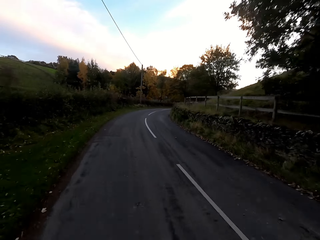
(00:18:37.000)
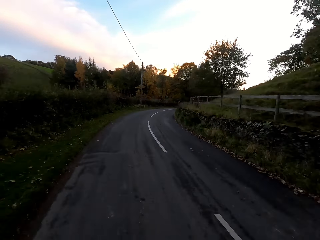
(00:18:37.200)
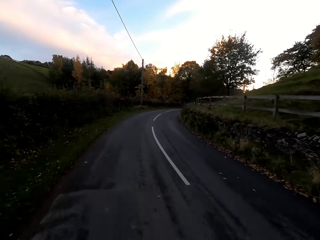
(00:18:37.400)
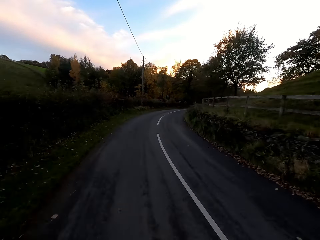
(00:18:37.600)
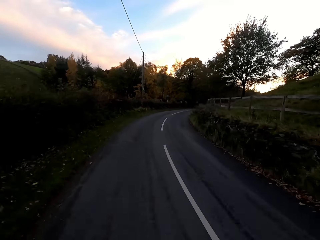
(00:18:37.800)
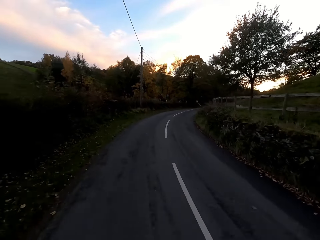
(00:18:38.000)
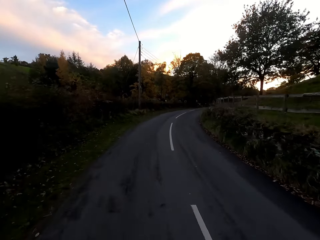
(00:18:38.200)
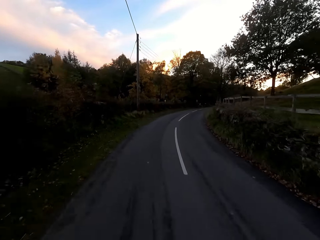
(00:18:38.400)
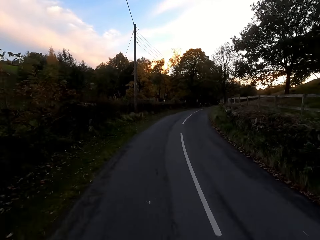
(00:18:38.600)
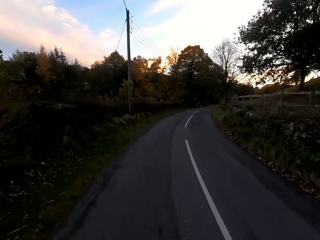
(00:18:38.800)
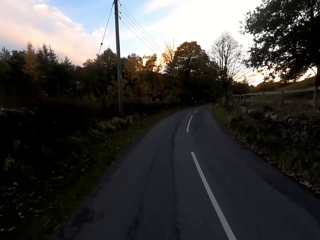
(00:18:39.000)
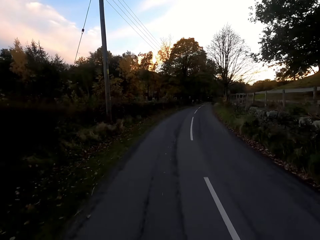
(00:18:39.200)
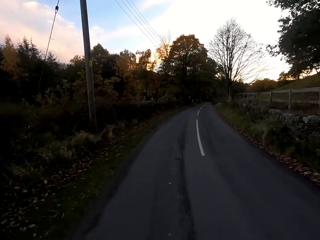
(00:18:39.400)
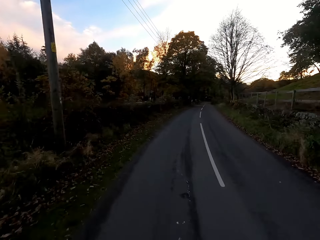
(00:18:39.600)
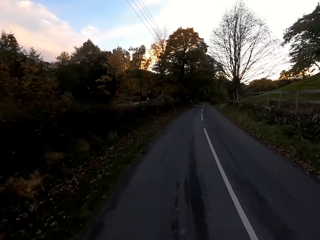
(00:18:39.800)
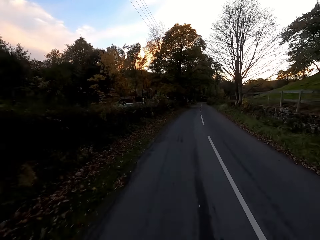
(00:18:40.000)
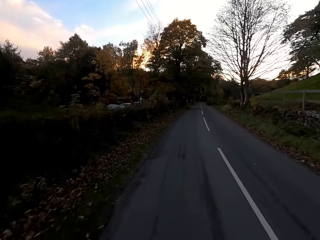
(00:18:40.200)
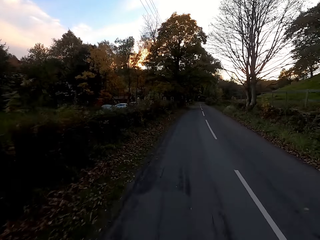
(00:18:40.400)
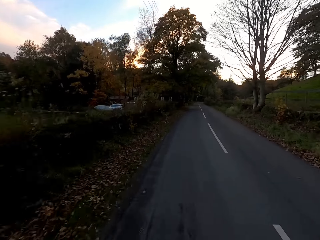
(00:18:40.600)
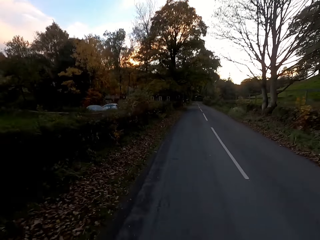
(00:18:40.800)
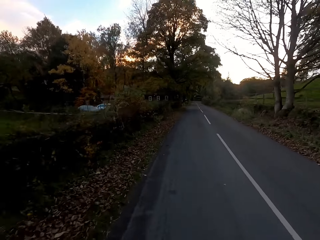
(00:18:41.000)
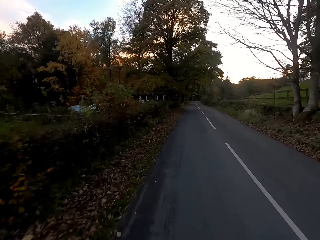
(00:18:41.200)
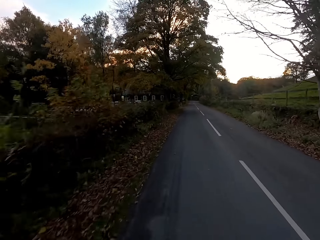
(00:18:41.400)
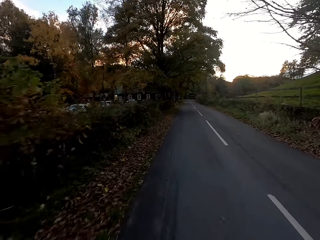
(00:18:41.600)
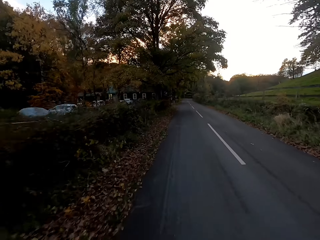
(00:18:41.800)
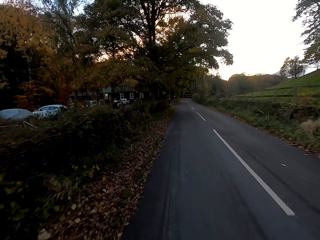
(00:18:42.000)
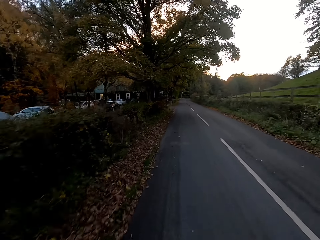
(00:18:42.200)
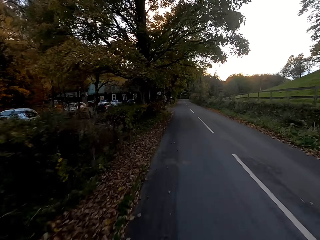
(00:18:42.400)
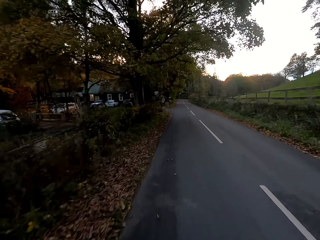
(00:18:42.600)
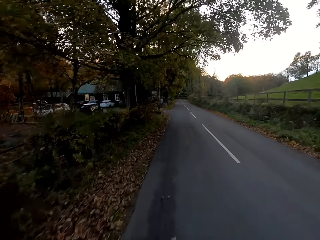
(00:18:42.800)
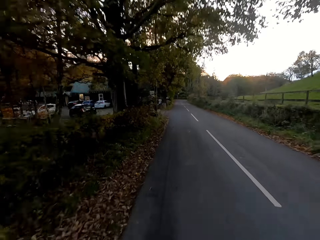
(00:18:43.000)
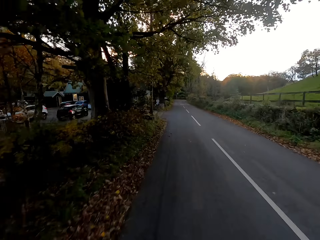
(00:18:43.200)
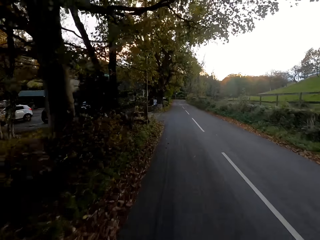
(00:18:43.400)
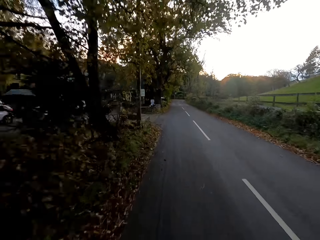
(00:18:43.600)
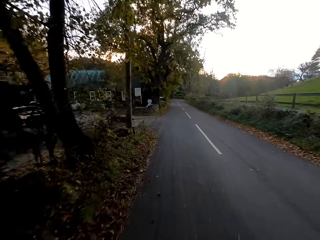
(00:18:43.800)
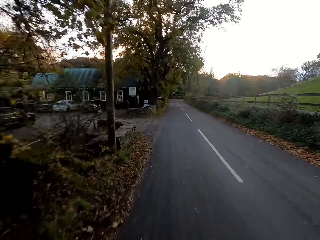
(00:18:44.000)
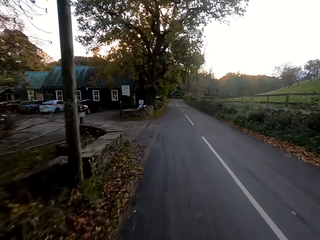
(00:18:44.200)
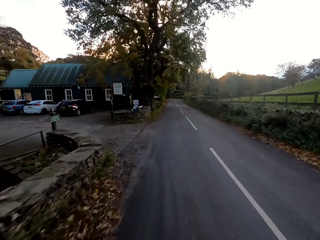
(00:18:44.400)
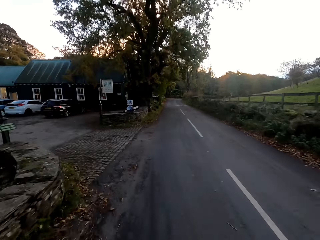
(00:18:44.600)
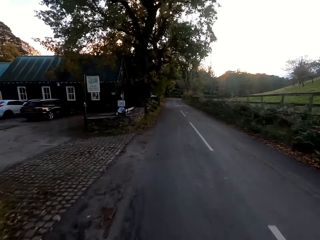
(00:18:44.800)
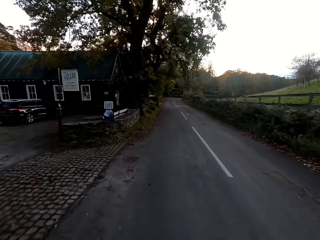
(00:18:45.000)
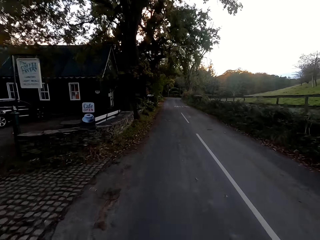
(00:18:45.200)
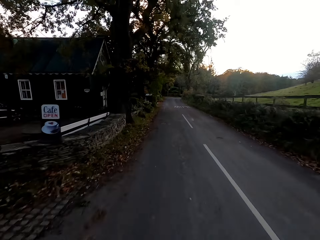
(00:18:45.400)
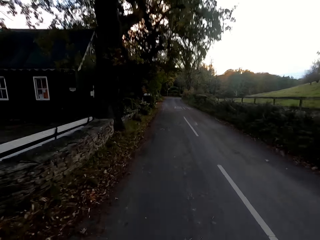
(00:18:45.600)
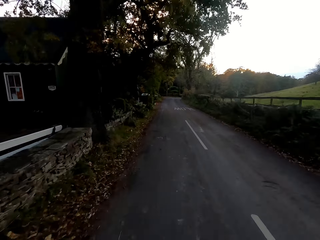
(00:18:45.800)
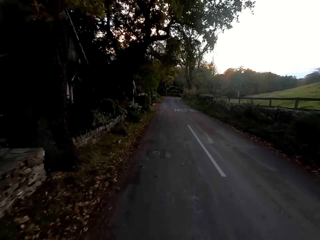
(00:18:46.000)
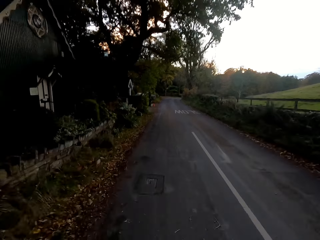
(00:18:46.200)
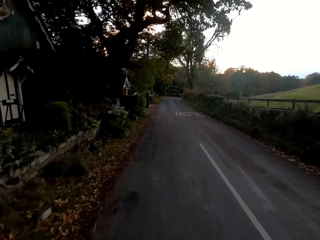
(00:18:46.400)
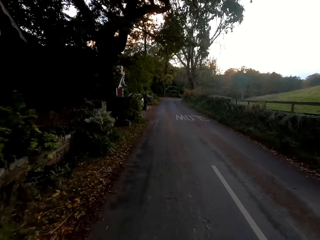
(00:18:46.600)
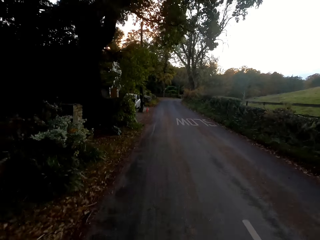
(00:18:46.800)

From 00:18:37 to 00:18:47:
The camera wearer turns the bicycle to the right at a road curve. They ride the bicycle on the road.

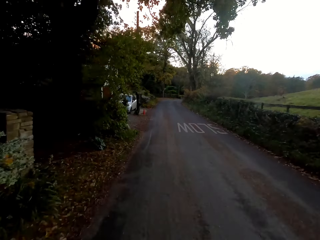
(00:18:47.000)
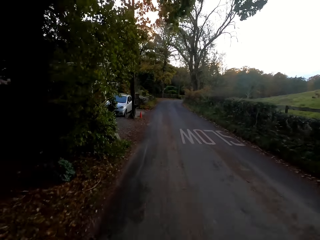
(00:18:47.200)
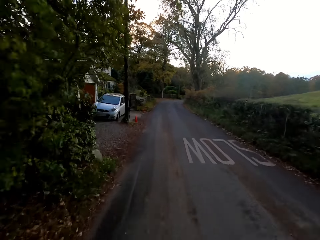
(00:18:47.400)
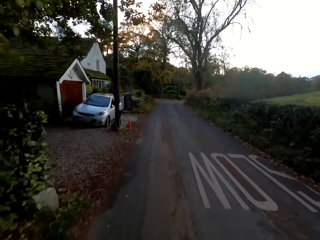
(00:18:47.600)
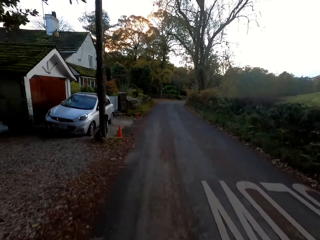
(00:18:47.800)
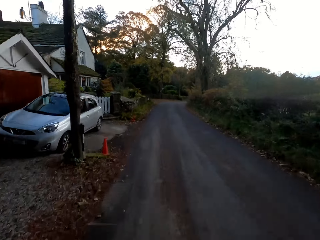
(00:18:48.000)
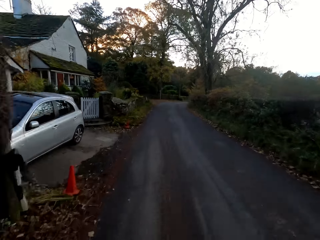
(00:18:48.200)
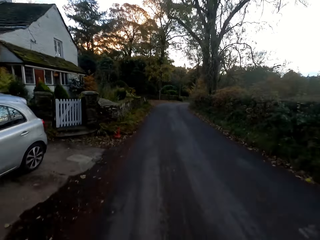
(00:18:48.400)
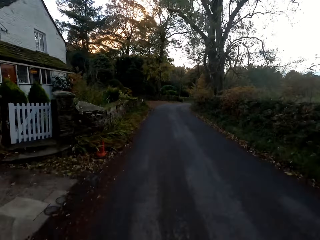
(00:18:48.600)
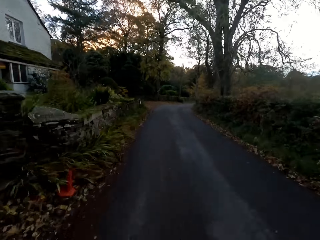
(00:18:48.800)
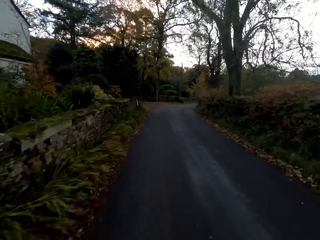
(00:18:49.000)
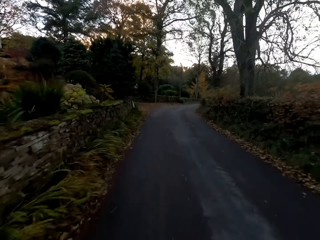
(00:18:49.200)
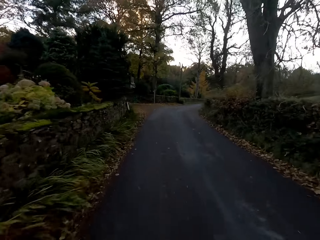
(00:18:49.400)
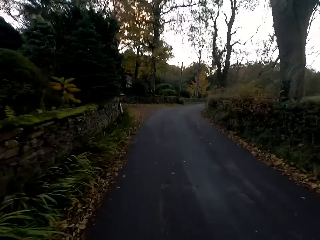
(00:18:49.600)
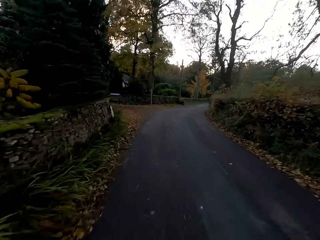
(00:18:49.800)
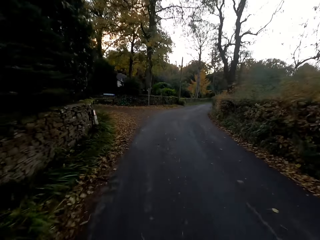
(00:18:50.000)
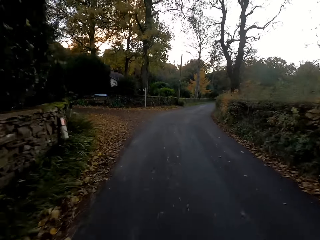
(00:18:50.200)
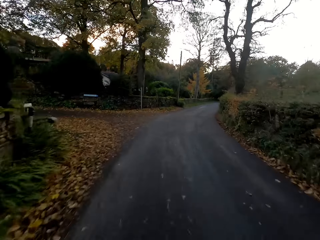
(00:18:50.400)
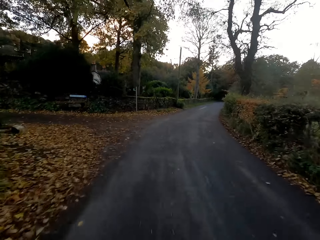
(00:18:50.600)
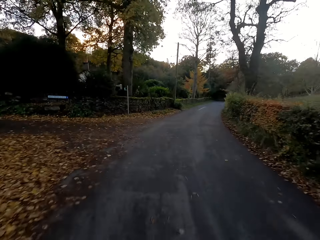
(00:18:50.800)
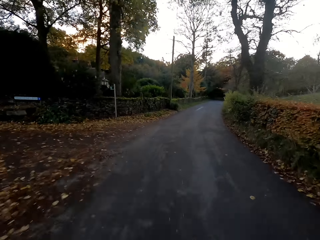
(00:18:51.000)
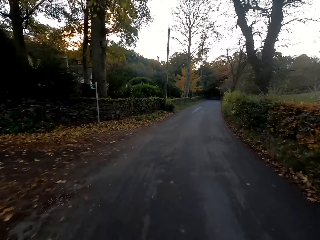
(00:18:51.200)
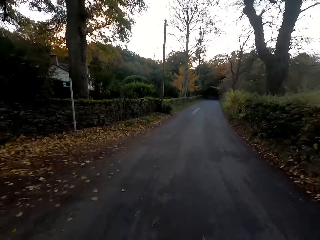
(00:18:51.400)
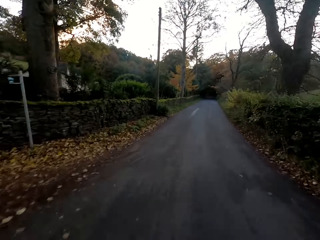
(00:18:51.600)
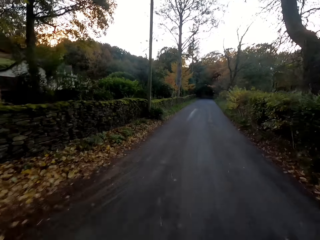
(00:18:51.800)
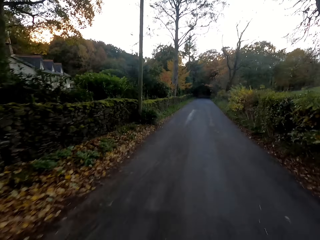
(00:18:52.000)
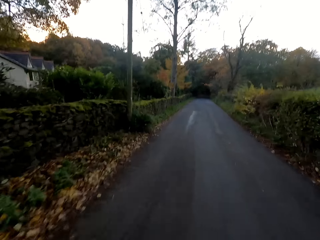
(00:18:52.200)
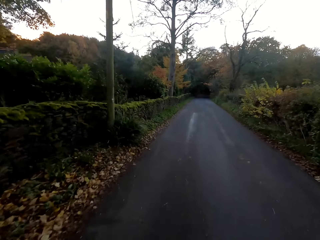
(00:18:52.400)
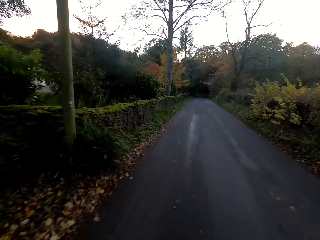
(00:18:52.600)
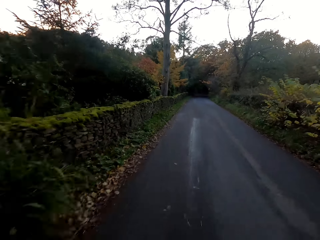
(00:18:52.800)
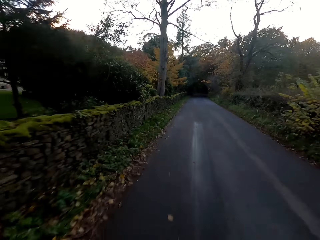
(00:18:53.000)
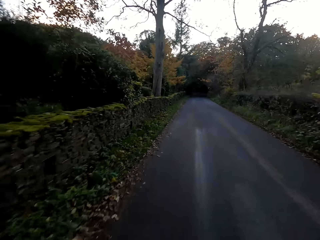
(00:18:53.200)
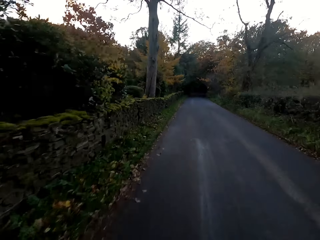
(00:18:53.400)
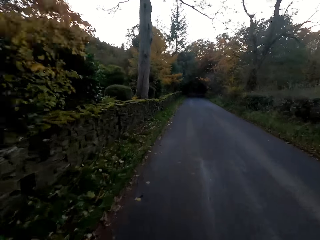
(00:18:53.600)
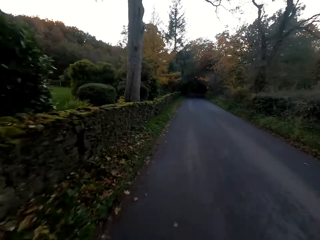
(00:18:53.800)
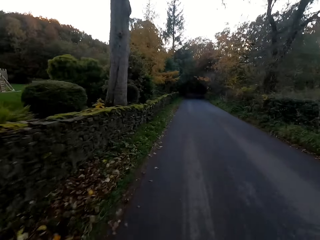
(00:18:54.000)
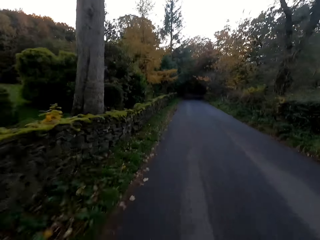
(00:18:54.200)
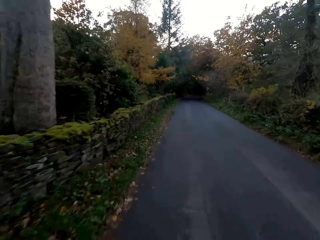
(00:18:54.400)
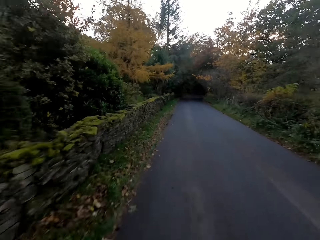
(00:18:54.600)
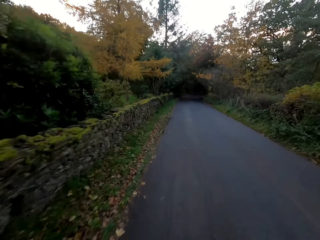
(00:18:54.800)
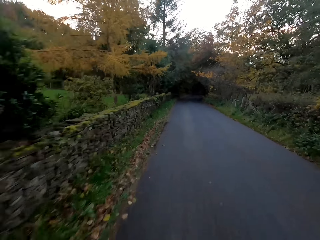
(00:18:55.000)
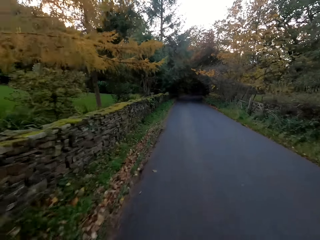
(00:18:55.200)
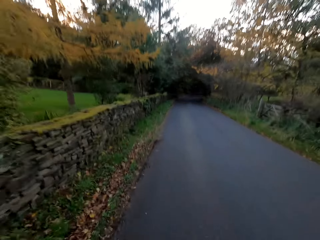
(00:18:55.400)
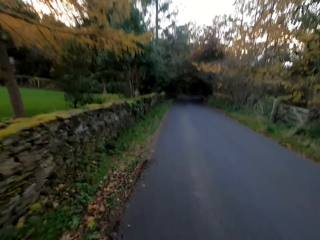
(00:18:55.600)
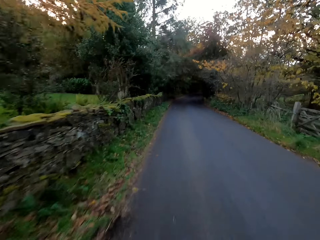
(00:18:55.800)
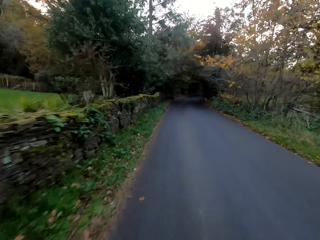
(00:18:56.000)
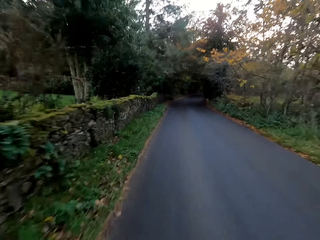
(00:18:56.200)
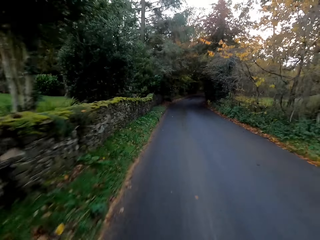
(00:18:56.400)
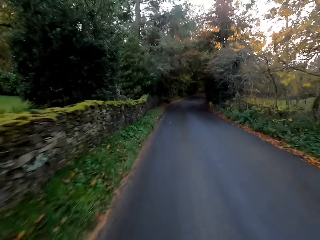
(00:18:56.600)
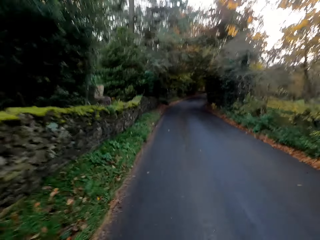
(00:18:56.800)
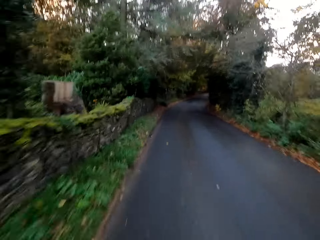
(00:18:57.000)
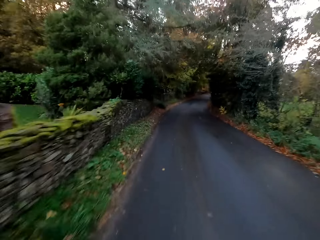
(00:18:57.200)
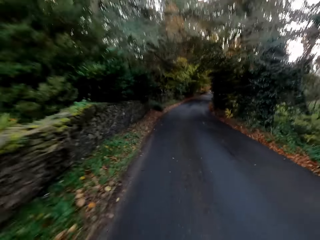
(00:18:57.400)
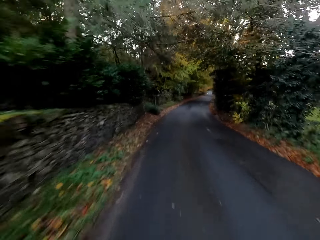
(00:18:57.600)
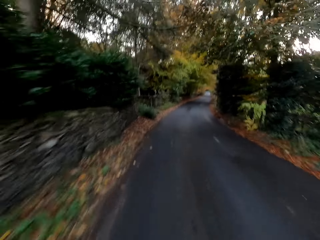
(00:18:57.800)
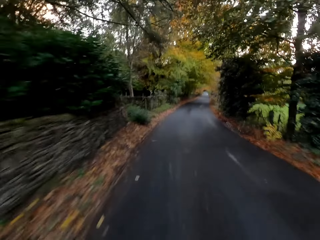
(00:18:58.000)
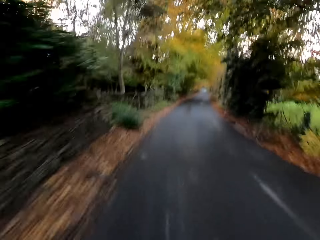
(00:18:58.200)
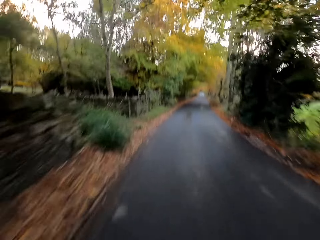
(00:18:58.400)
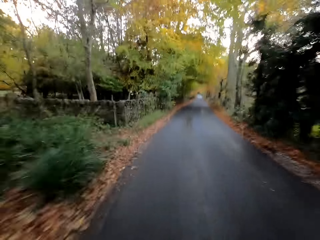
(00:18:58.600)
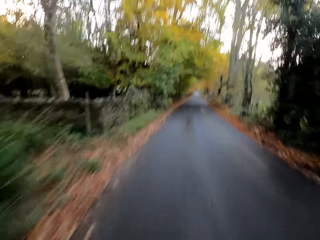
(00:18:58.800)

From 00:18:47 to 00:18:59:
The camera wearer turns the bicycle to the right at a road curve. They ride the bicycle on the road. They turn the bicycle to the right at a road curve.
